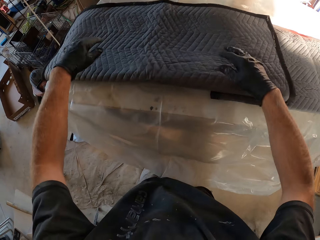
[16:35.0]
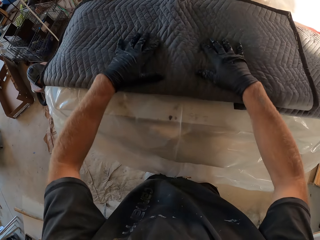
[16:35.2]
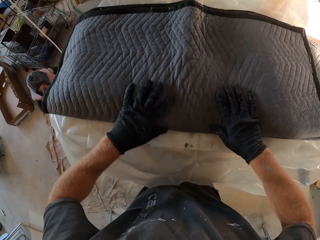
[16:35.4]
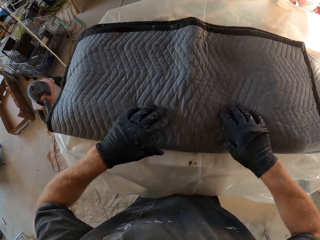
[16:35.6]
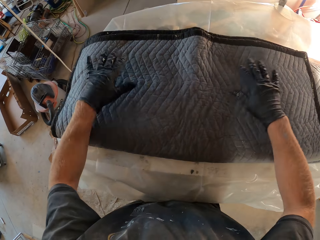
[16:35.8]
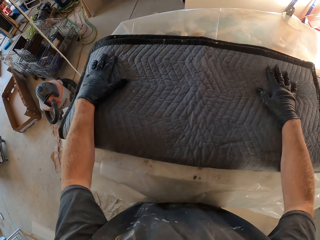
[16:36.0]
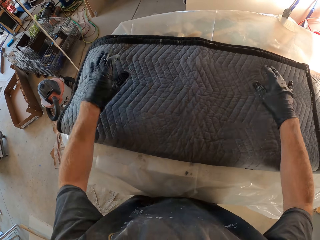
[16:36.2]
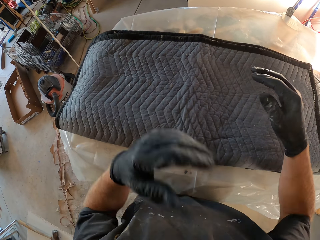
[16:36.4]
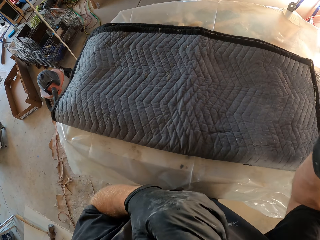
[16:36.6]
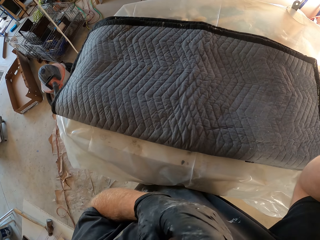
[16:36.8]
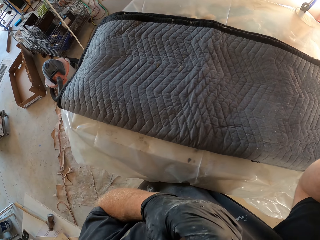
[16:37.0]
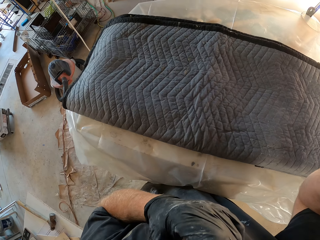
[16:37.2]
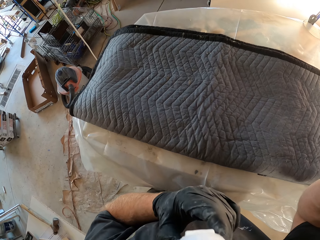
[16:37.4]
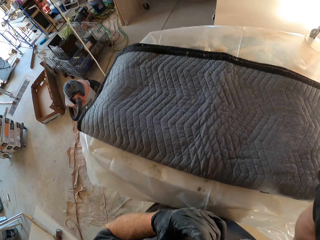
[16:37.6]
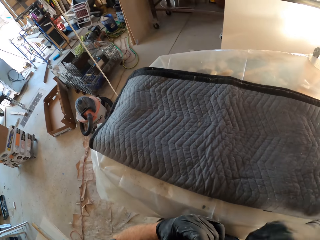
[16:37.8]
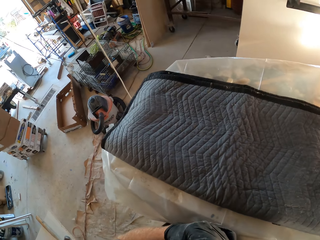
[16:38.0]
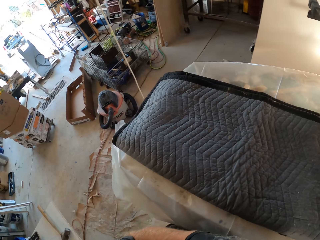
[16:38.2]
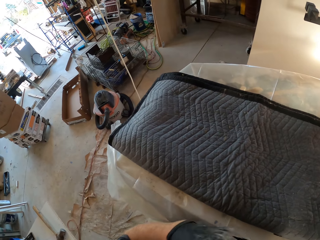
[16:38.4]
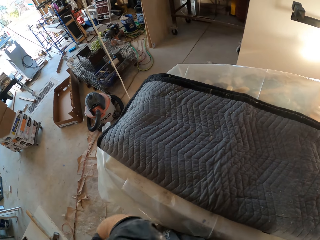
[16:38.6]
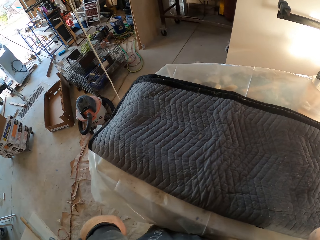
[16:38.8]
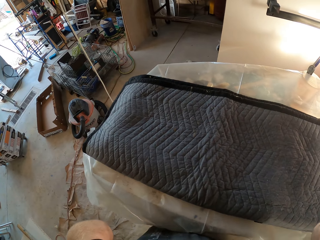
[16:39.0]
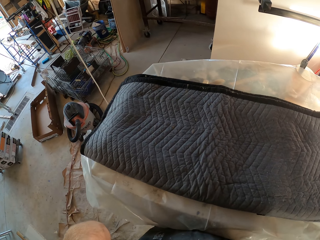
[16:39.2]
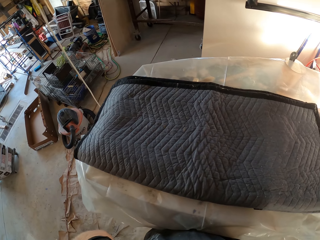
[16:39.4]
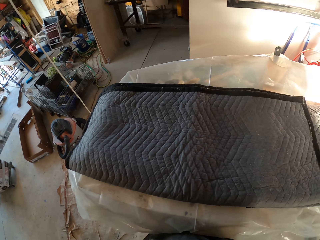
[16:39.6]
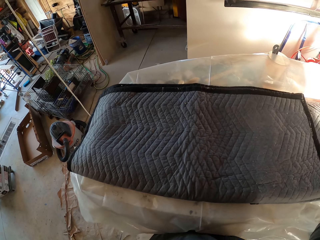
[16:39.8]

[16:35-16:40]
The camera wearer stares around.
